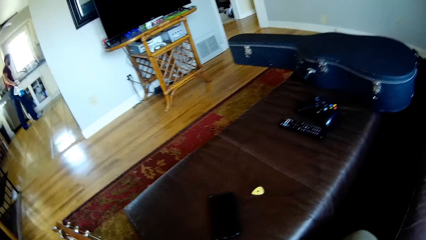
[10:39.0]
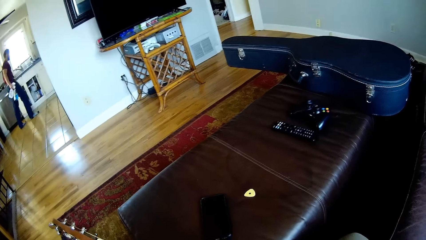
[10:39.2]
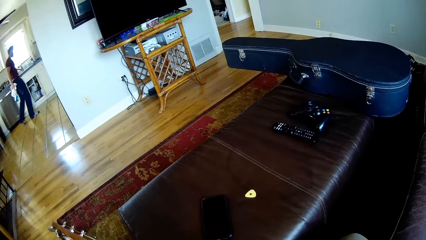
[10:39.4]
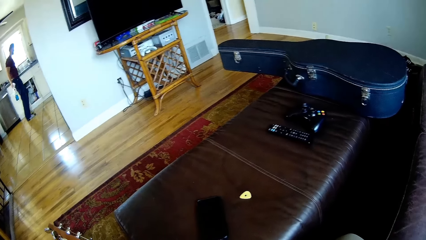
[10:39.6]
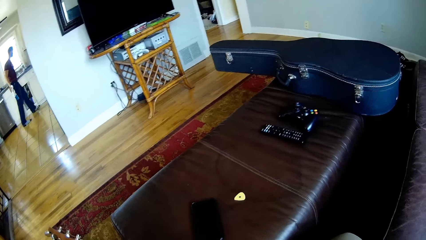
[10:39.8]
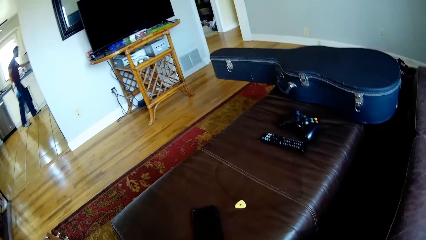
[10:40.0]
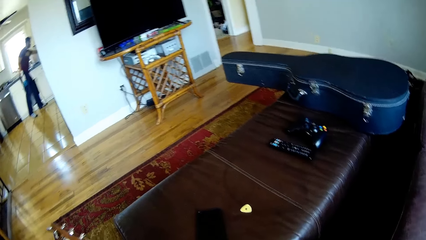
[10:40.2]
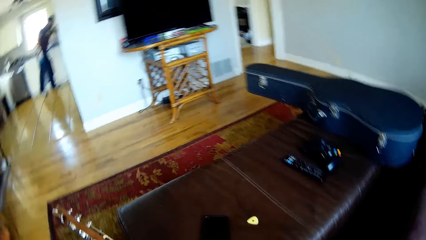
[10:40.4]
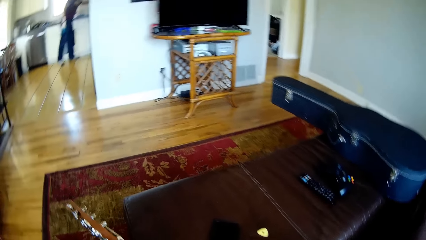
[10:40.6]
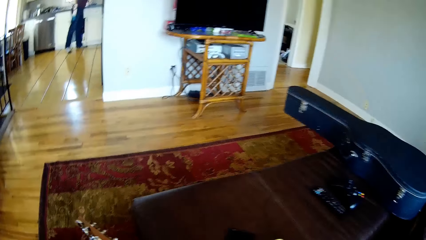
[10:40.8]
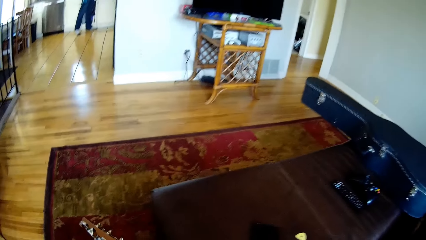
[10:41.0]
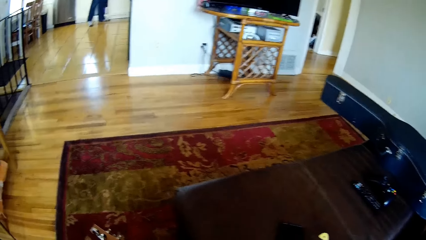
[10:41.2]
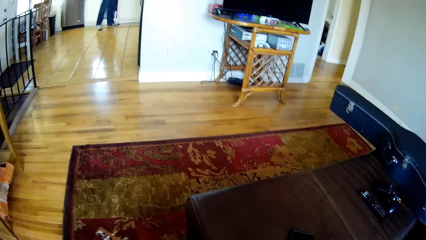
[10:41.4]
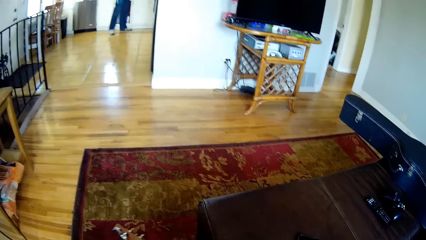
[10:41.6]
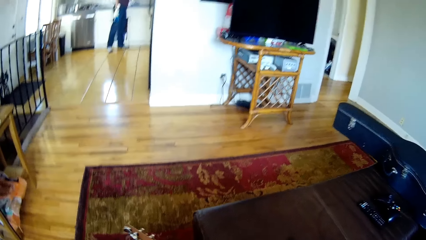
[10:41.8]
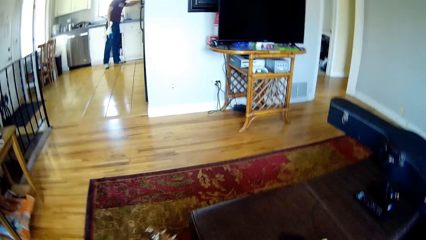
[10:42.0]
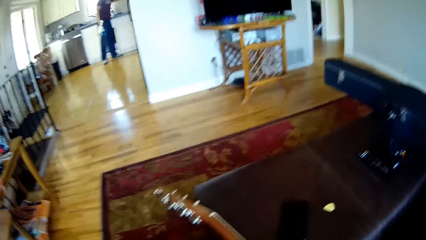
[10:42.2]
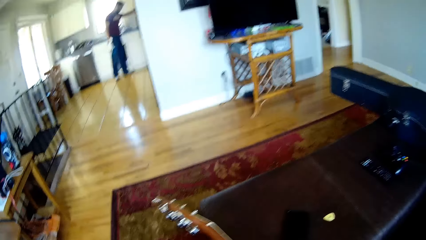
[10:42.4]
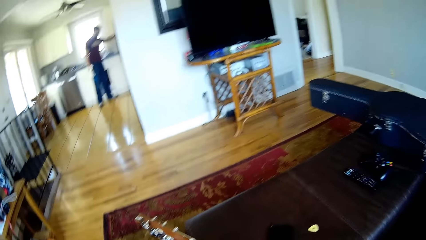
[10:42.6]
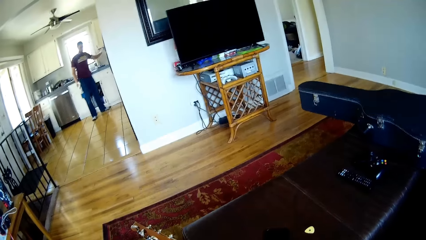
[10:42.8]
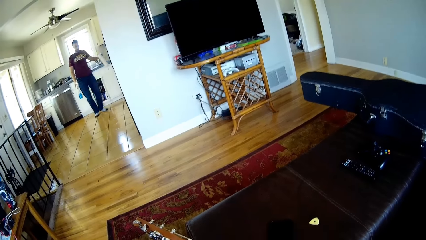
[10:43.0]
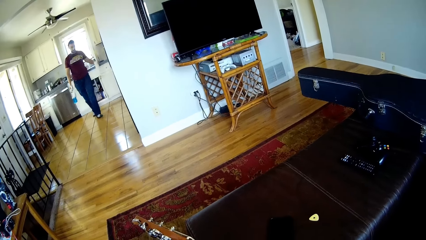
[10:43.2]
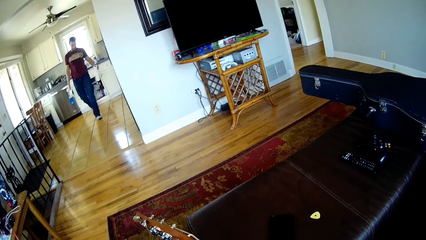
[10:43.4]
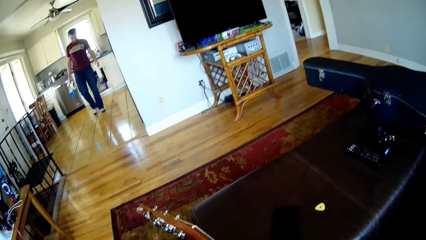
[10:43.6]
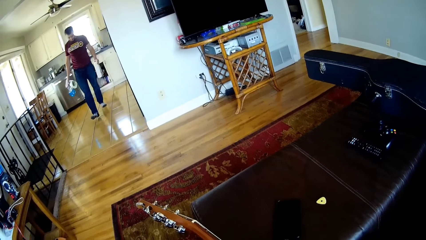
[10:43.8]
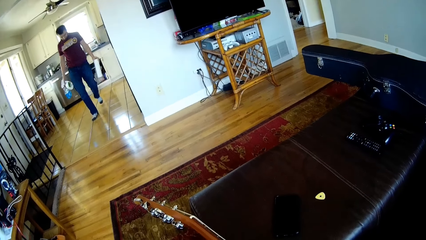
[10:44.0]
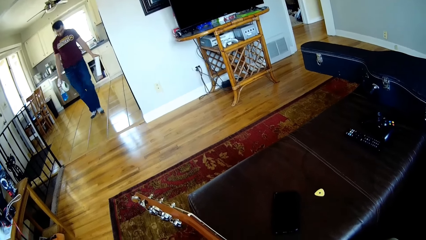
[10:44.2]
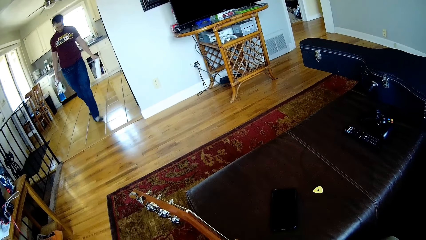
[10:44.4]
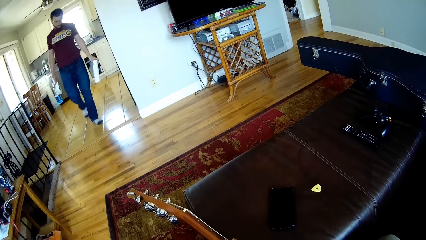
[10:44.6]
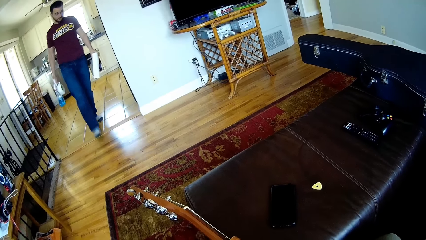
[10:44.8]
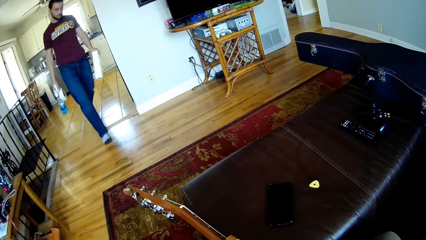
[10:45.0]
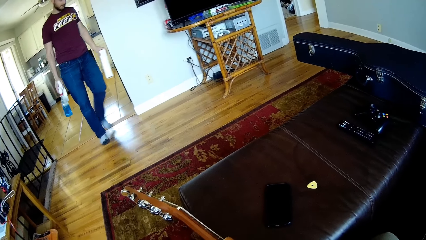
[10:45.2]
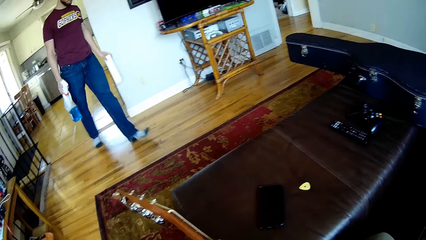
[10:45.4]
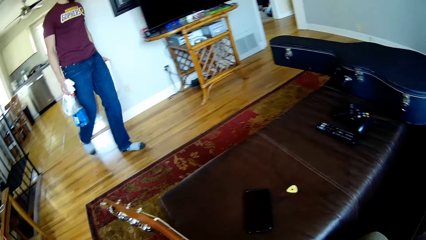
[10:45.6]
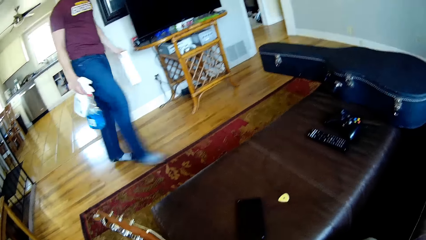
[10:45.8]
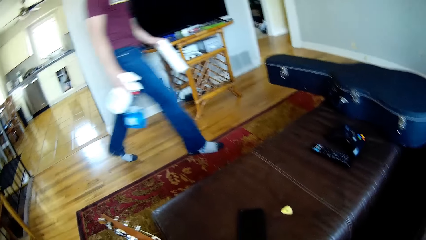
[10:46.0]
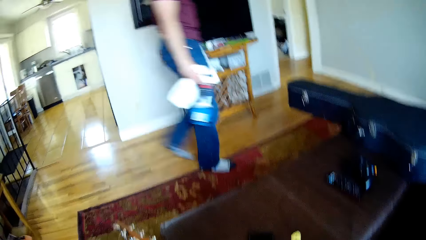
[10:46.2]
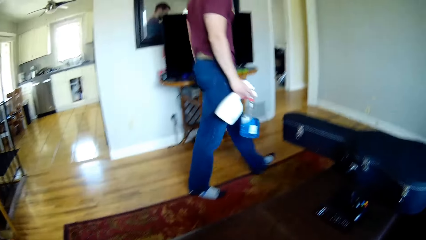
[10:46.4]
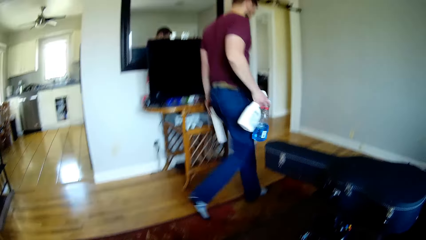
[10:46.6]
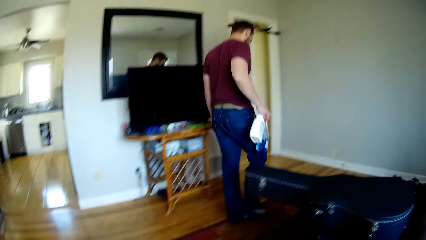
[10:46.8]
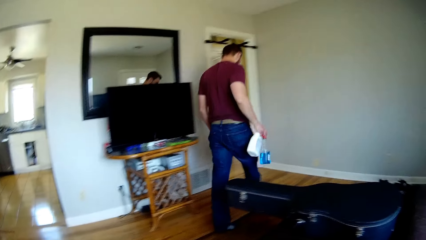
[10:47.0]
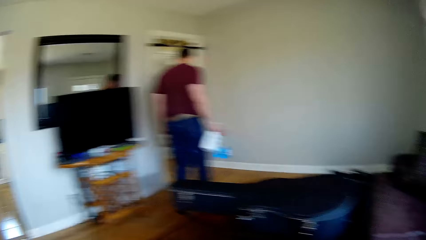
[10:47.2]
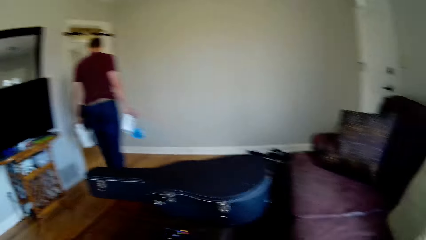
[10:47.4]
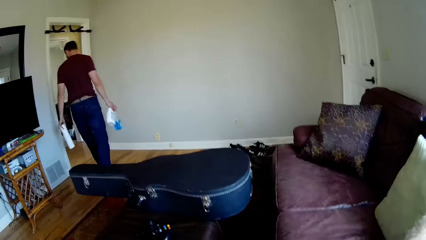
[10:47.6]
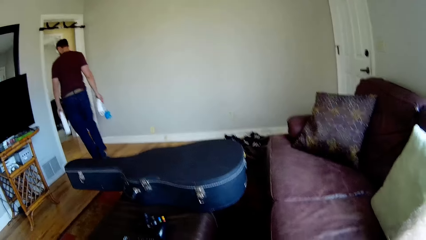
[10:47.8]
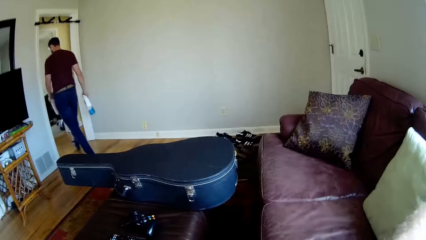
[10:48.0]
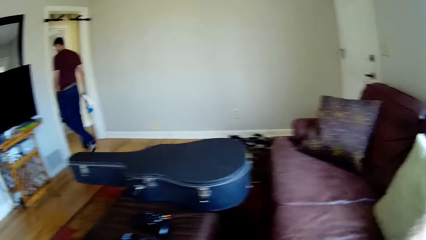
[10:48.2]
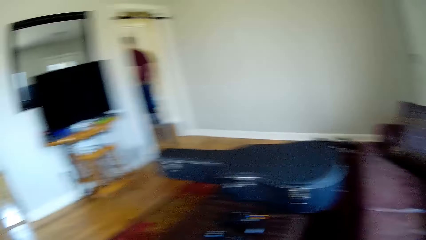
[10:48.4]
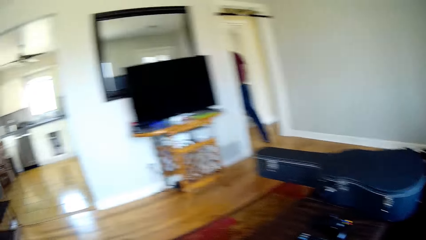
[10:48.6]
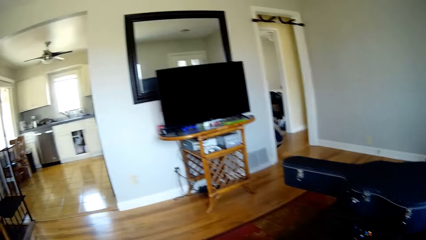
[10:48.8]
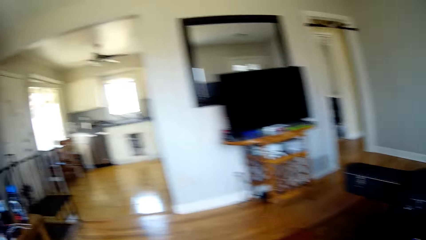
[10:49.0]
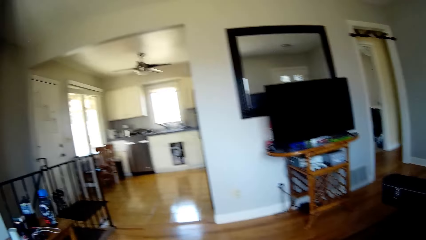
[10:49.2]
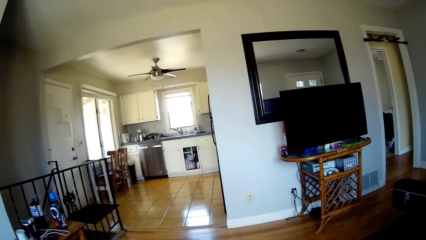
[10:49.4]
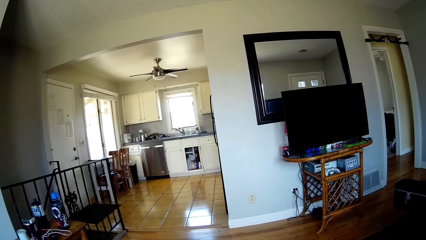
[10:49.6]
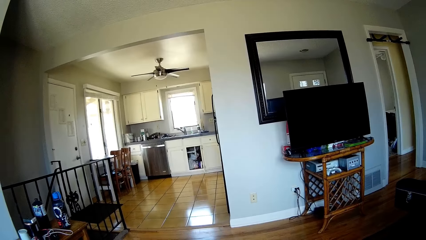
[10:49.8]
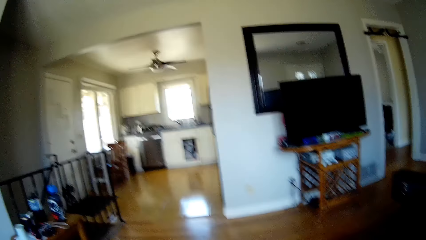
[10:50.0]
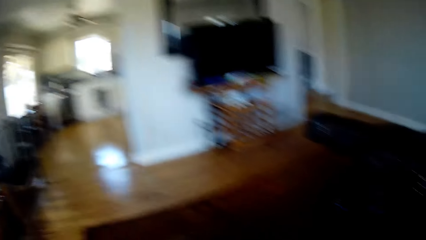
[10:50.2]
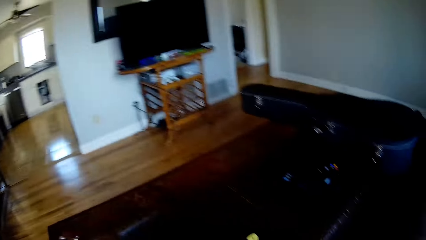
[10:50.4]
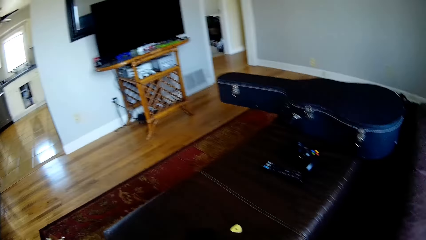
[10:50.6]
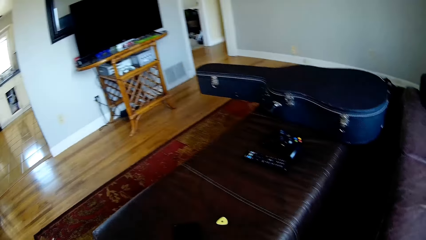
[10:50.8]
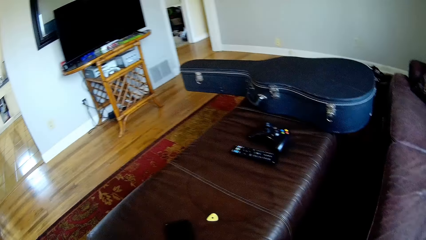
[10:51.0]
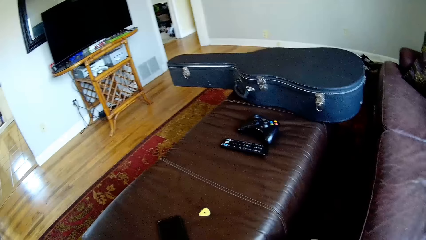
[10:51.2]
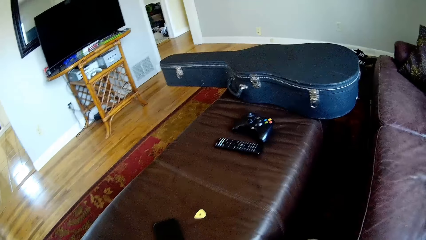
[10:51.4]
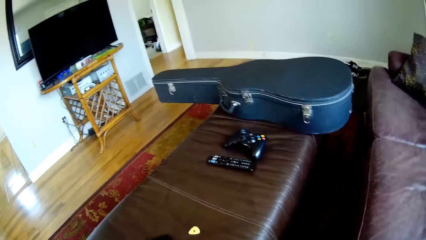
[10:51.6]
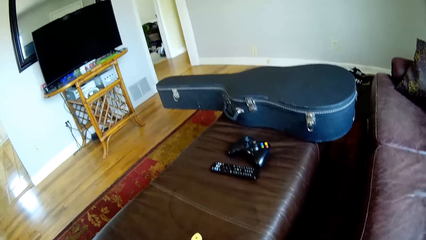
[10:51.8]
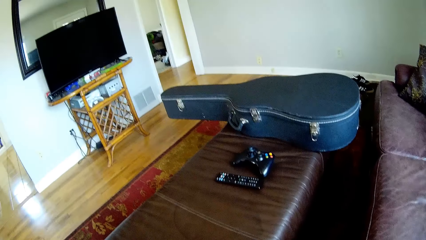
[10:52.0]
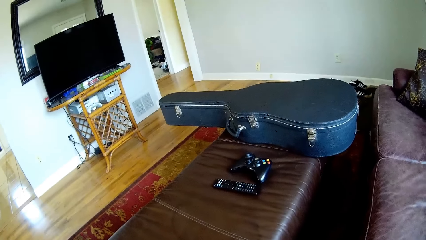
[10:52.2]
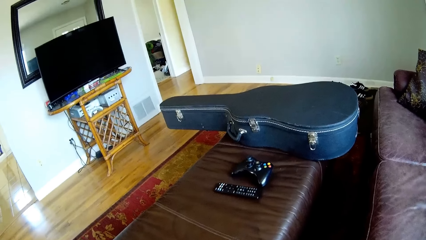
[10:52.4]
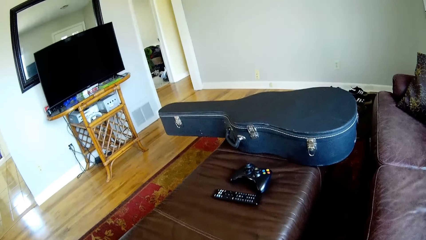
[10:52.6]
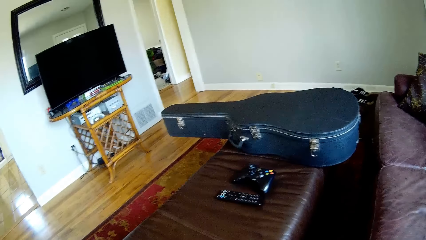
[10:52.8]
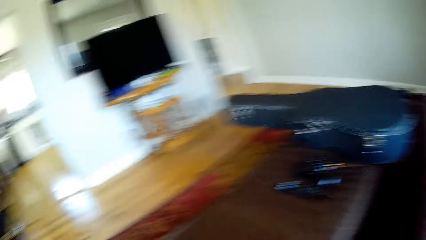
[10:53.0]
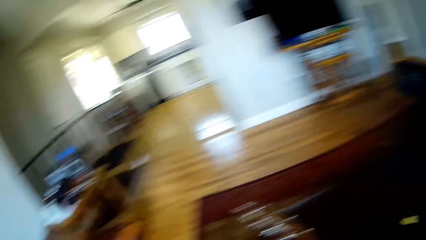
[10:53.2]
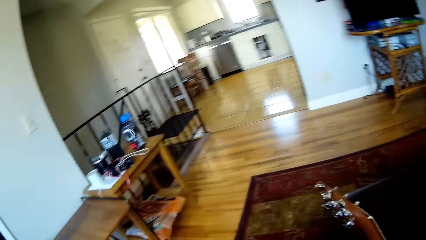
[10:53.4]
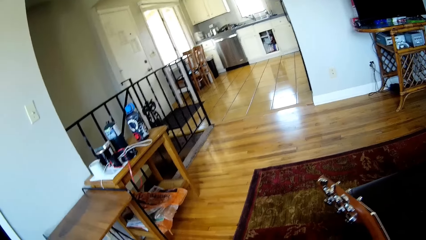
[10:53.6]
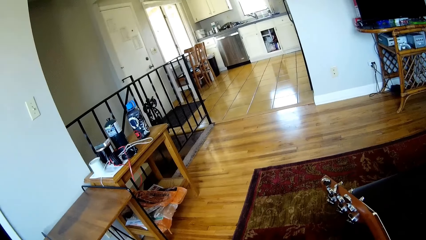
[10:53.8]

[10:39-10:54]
A man closes the cabinet, picks up a tissue towel, and walks in the house.
